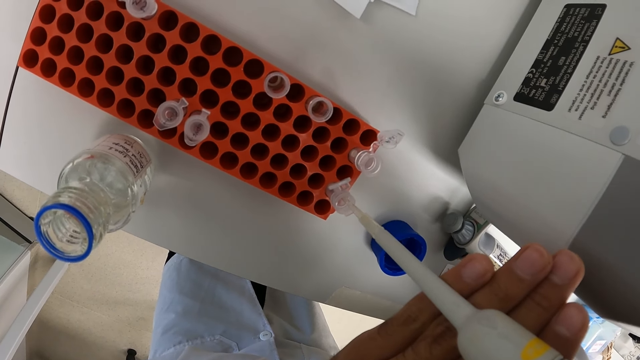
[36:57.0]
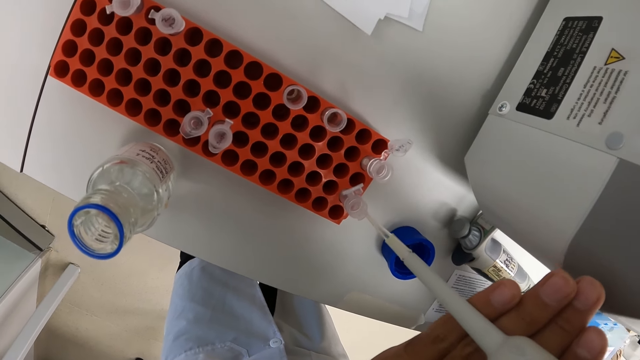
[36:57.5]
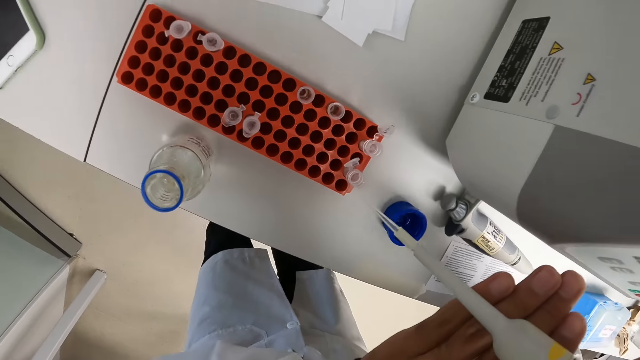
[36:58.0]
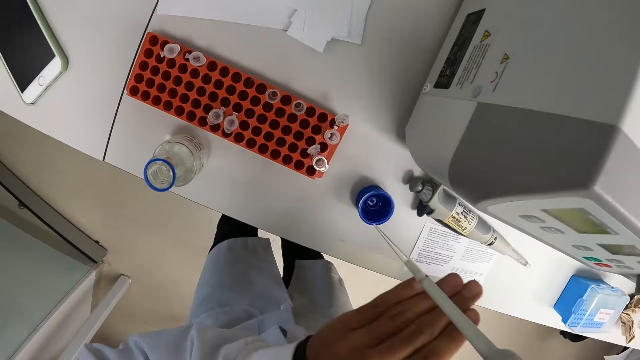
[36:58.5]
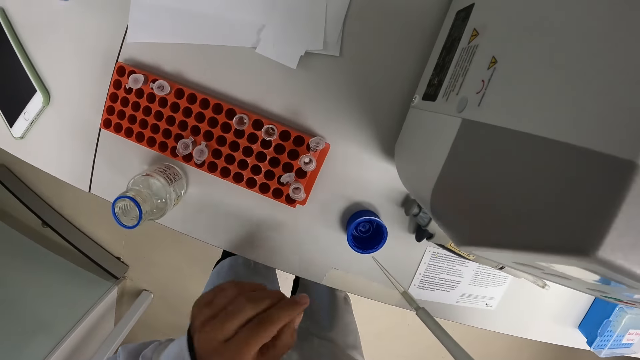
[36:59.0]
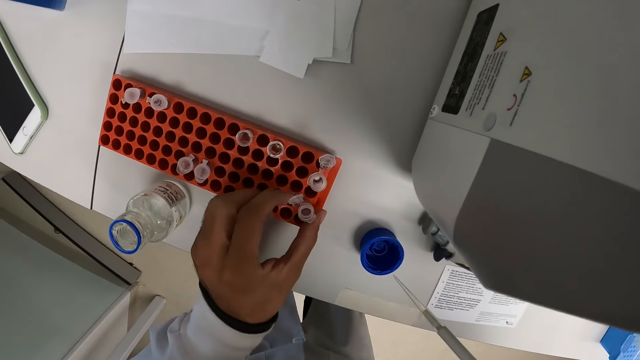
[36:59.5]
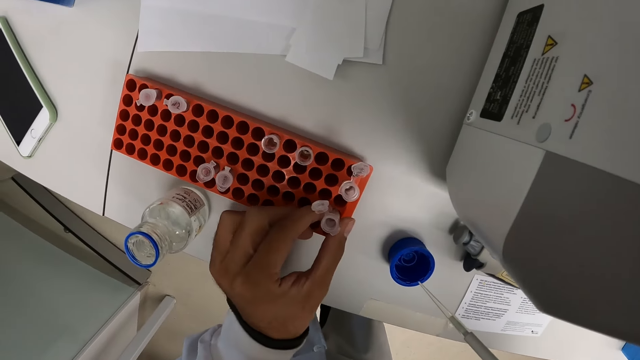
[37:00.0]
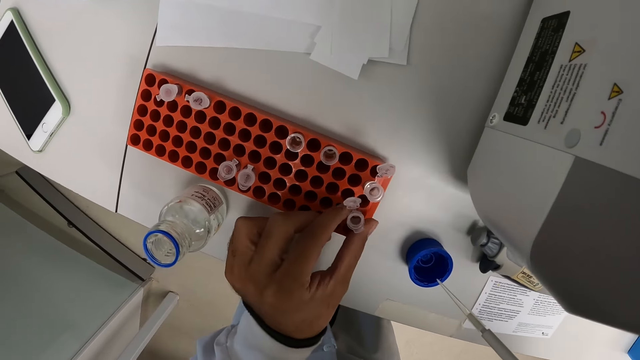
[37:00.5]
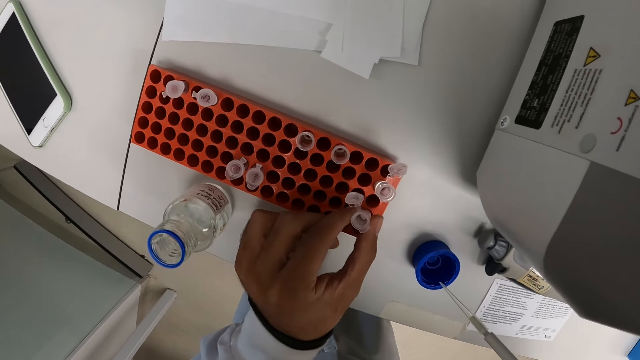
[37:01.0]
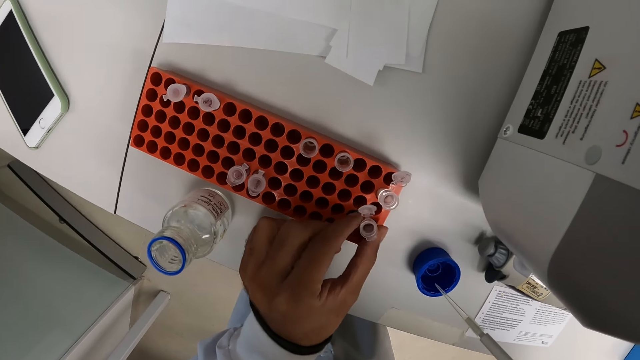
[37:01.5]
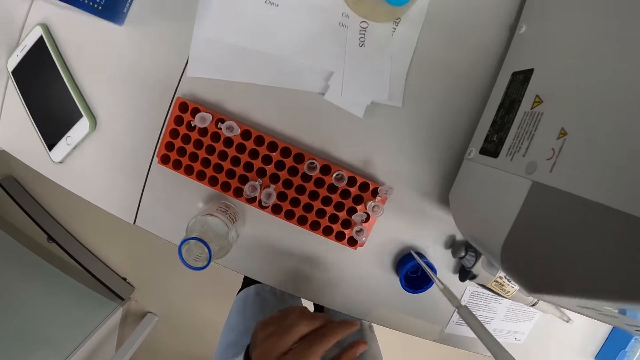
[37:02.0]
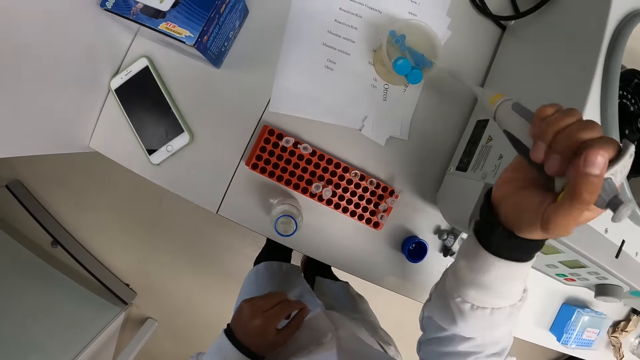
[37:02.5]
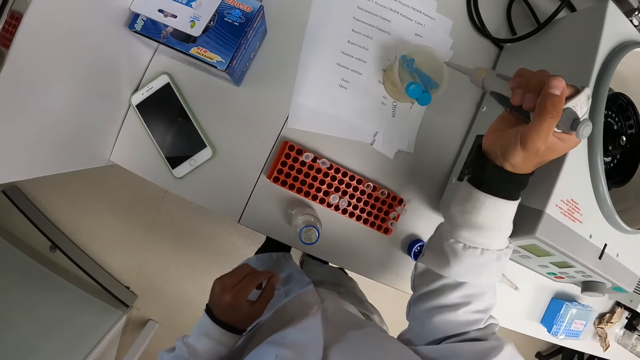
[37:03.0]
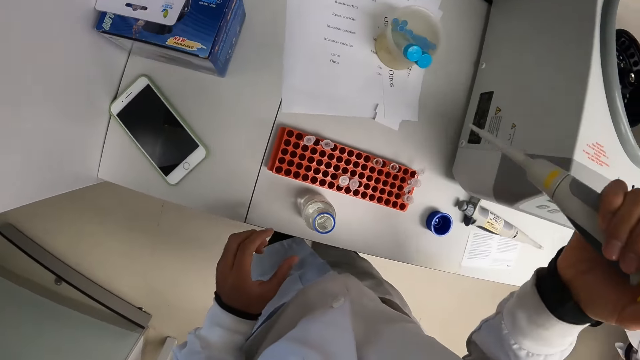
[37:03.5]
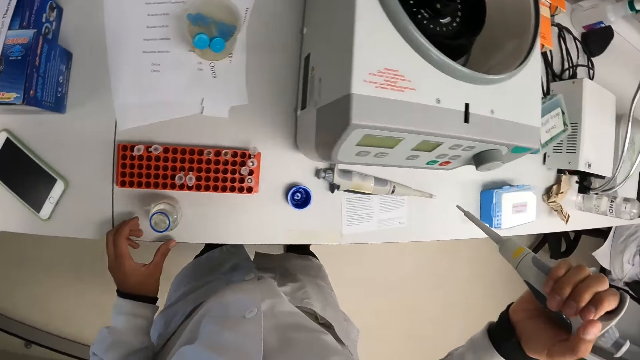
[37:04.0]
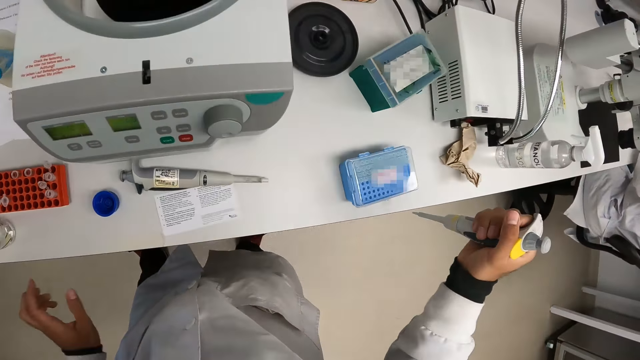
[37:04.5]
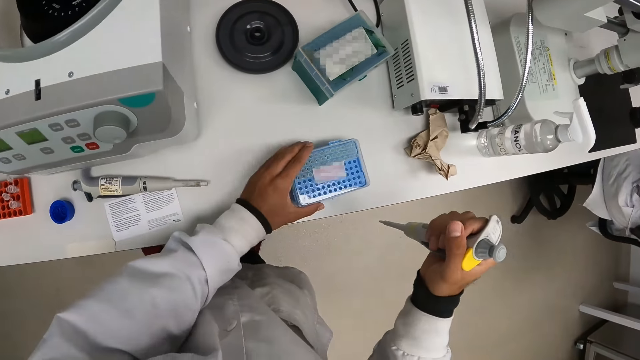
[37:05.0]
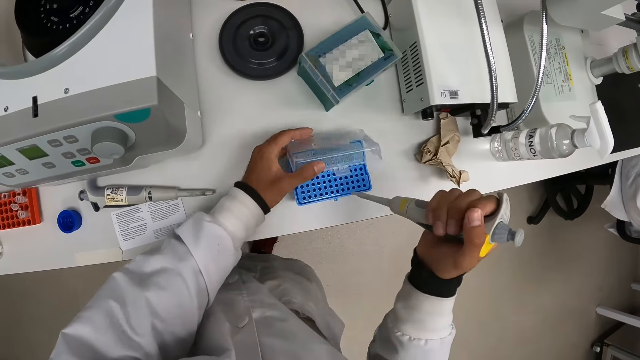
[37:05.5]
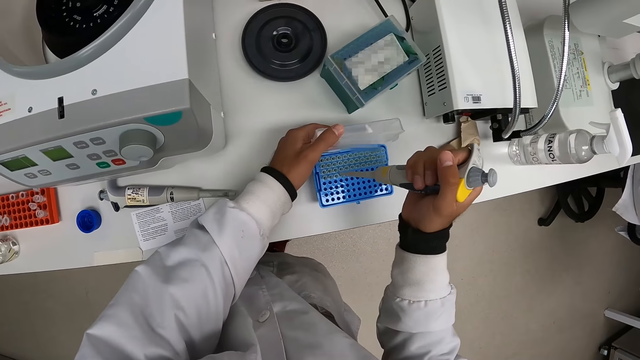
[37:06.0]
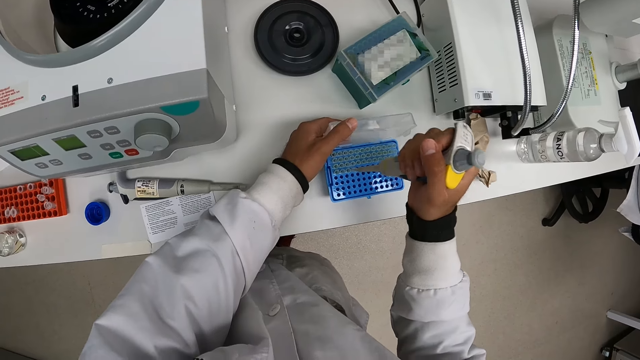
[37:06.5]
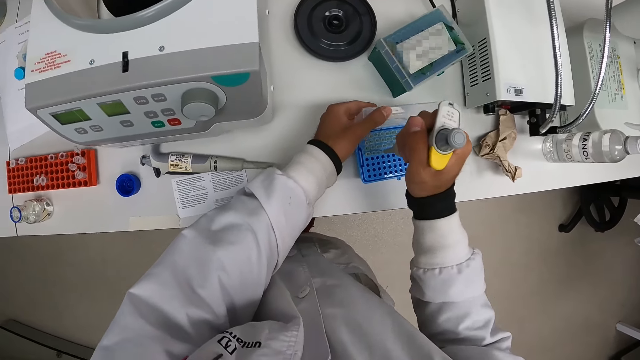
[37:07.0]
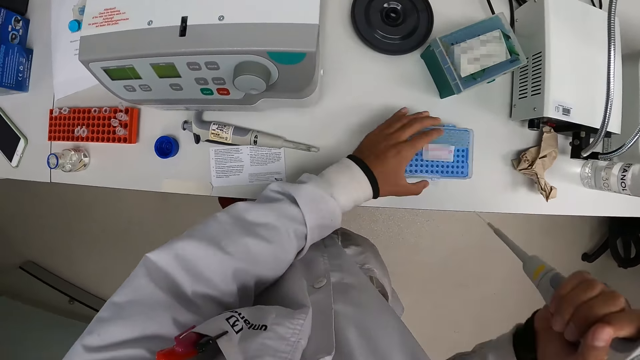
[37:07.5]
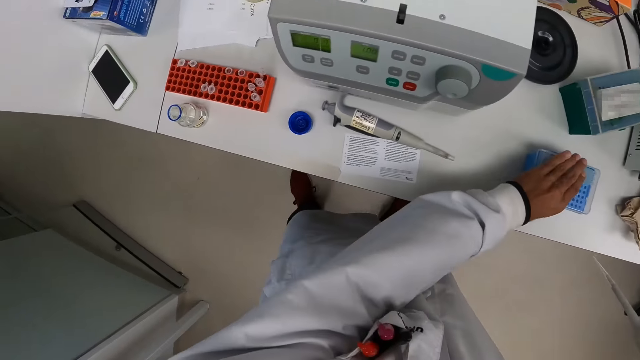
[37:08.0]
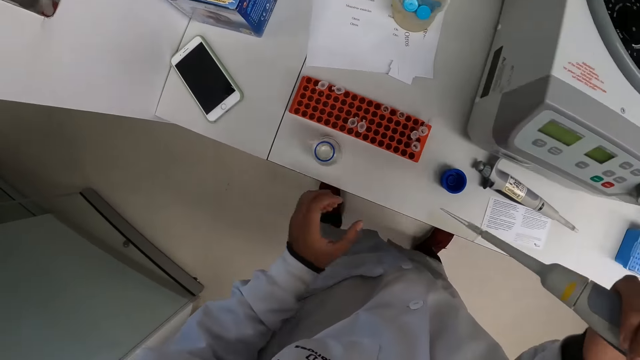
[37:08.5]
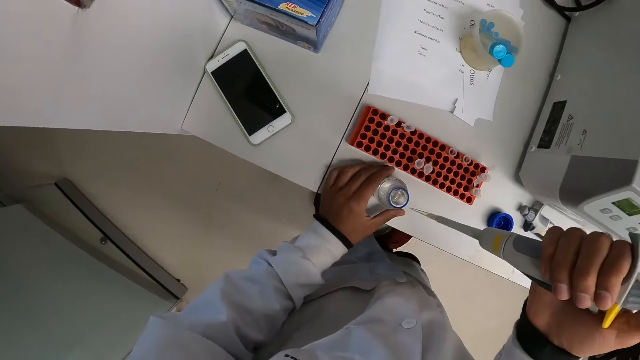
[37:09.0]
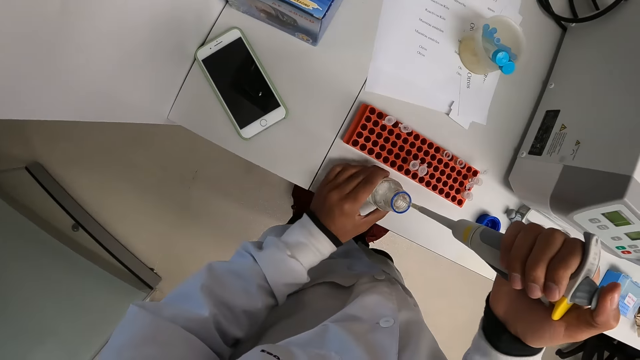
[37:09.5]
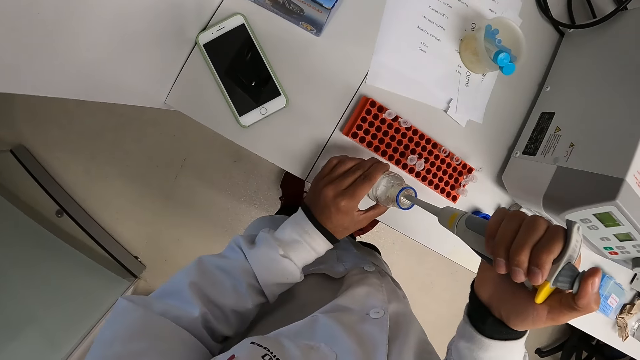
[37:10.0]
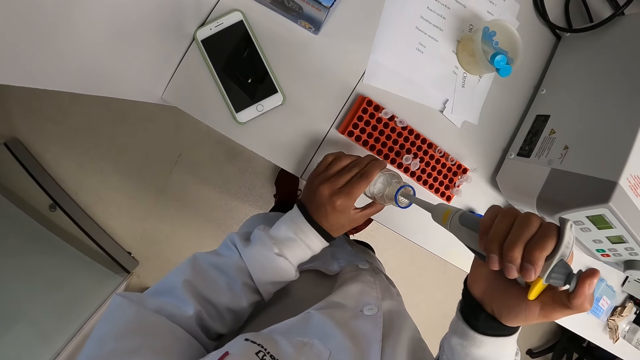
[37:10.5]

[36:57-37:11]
The camera wearer touches the test tube in the test tube rack with his right hand. He picks up the test tube. He examines the test tube. He opens the test tube rack with his left hand. He retracts saline solution from a test tube in the test tube rack with the pipettor in his right hand. He closes the test tube rack with his left hand. He picks up the container from the counter with his left hand. He retracts saline solution from the container with the pipettor in his right hand.

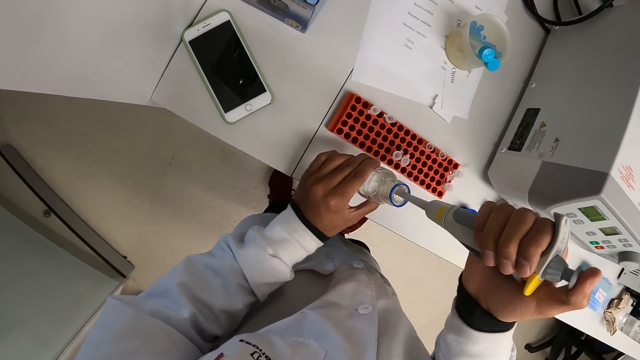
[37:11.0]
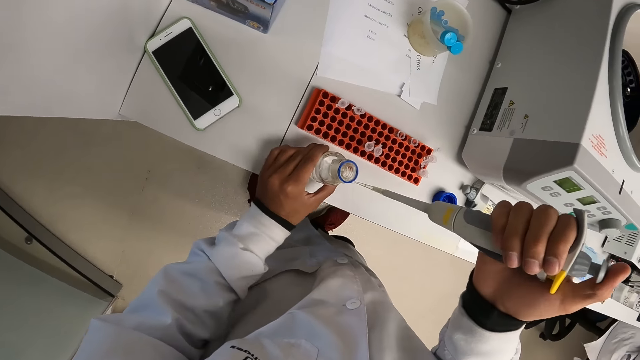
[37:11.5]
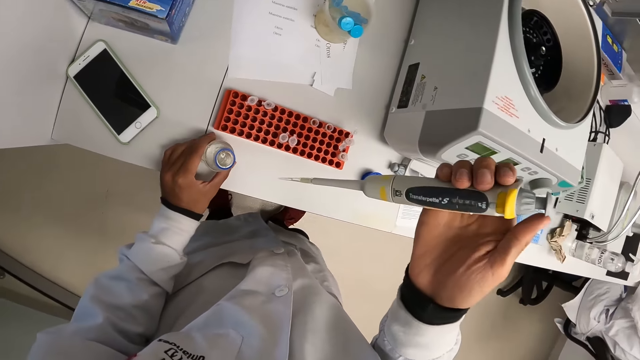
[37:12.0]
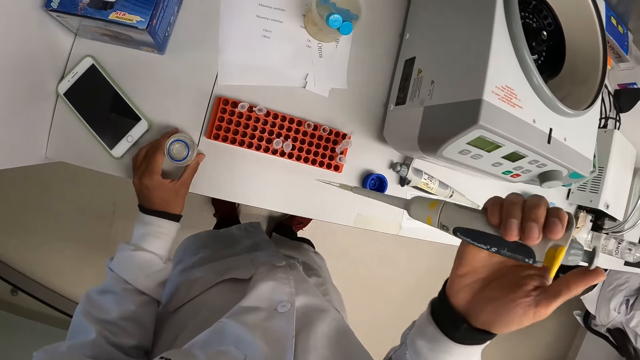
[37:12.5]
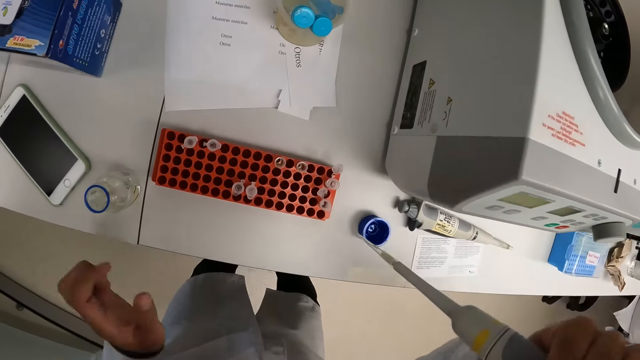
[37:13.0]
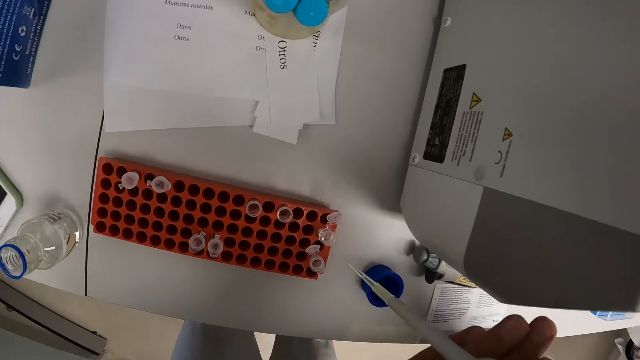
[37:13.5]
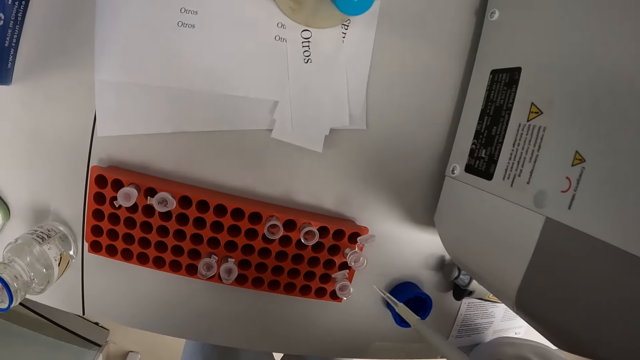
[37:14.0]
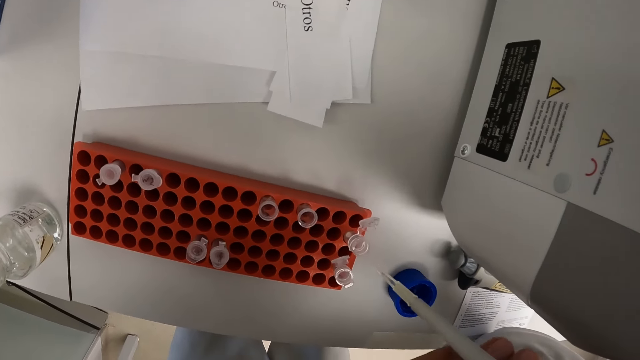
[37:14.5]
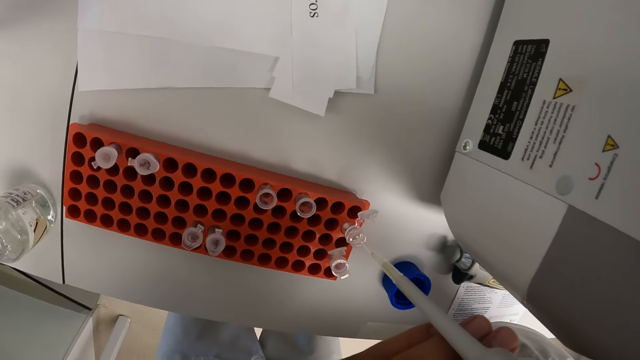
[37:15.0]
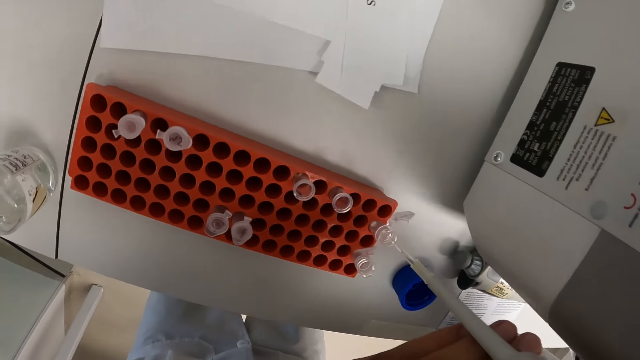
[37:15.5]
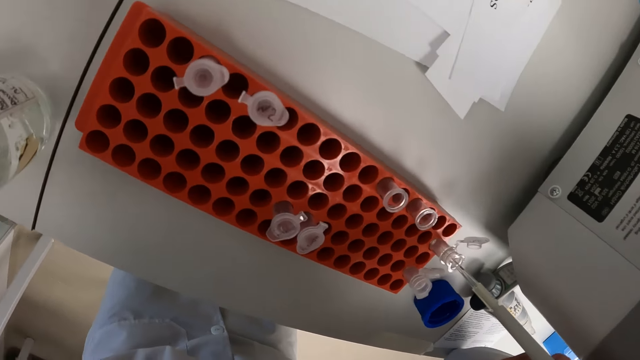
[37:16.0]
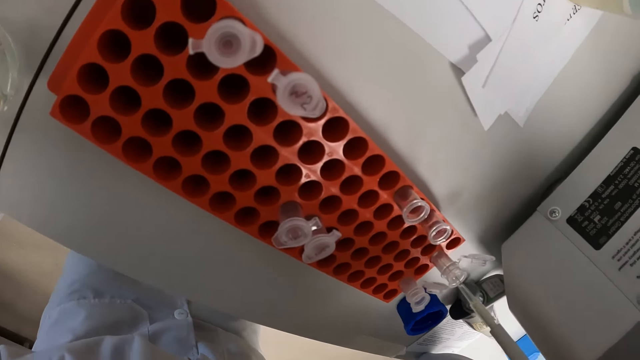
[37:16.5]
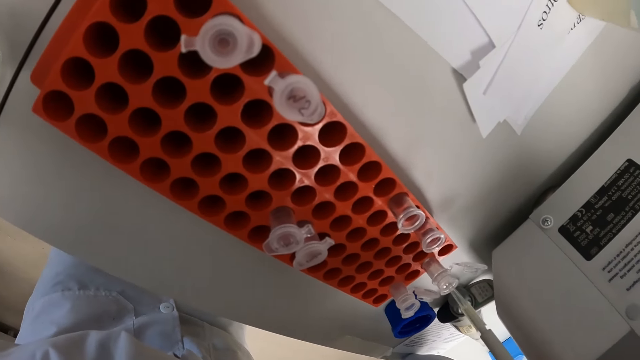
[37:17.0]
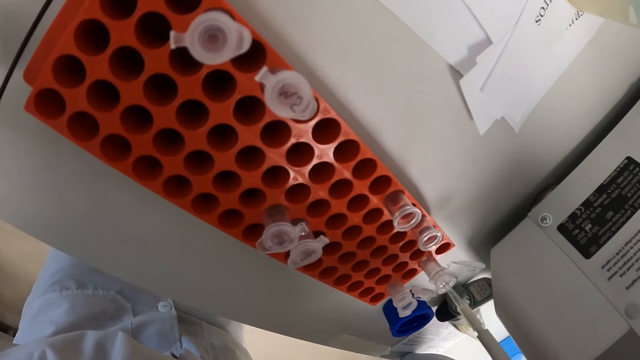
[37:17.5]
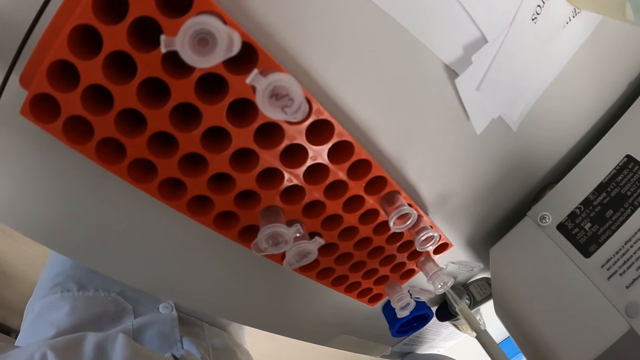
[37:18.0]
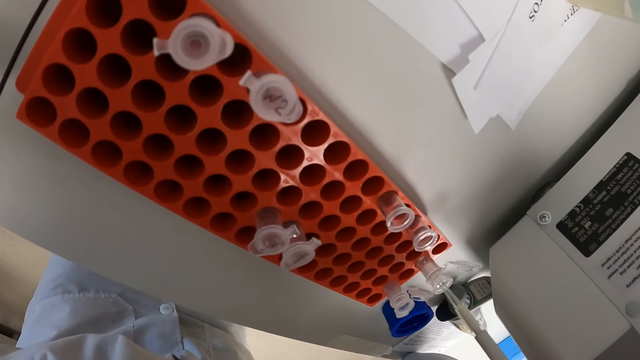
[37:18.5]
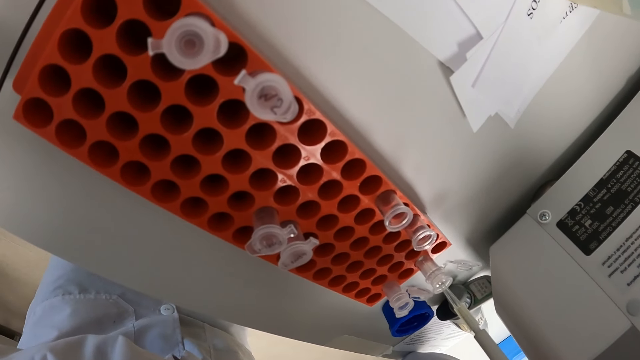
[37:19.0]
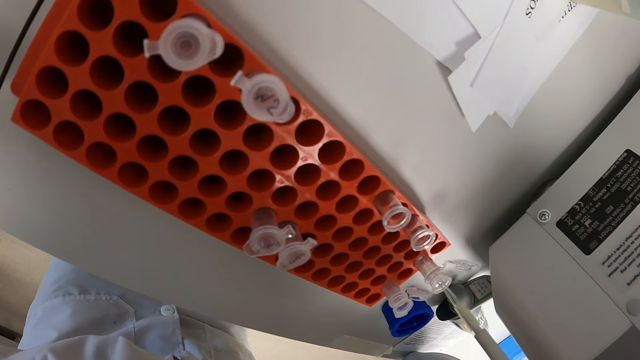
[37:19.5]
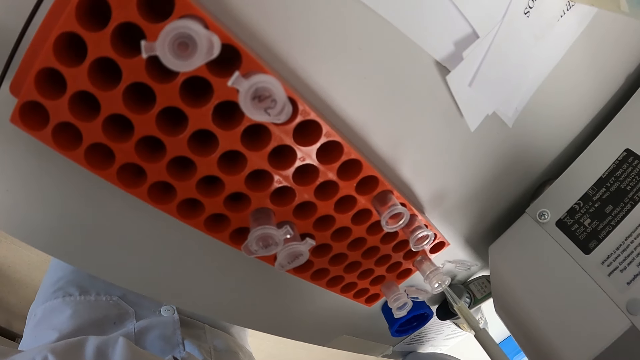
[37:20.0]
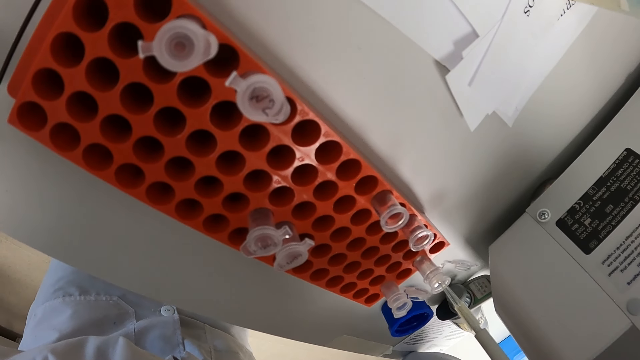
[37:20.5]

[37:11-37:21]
The camera wearer drops the container on the counter with his left hand. He moves the container. He looks around. He pours the saline solution into a test tube in the test tube rack with the pipettor in his right hand.
